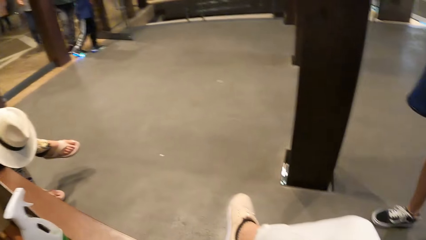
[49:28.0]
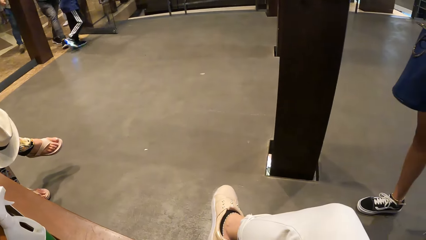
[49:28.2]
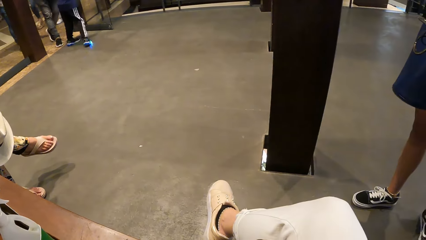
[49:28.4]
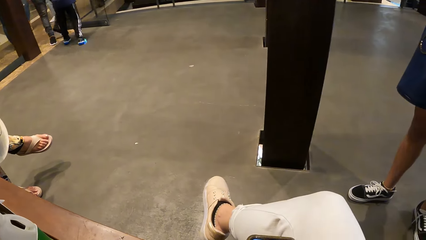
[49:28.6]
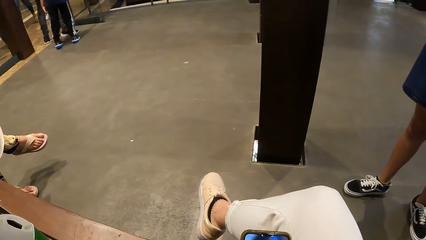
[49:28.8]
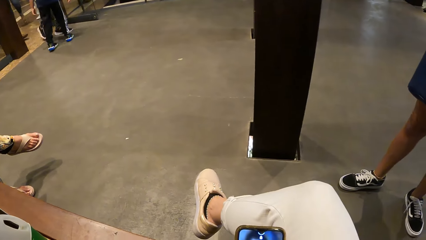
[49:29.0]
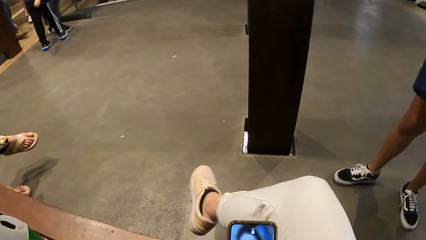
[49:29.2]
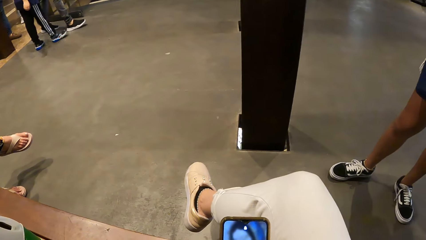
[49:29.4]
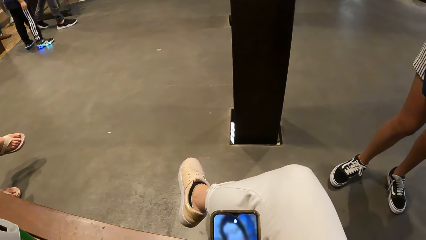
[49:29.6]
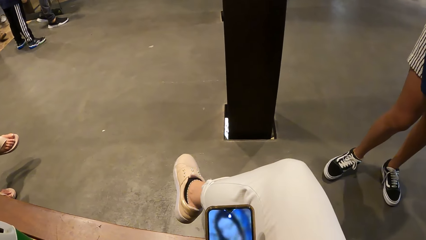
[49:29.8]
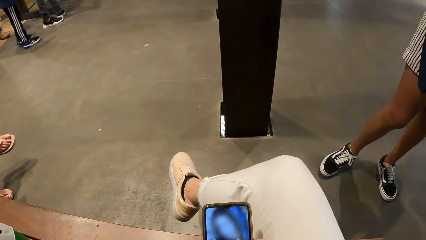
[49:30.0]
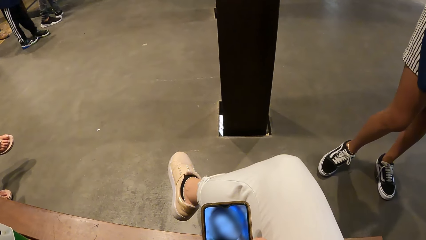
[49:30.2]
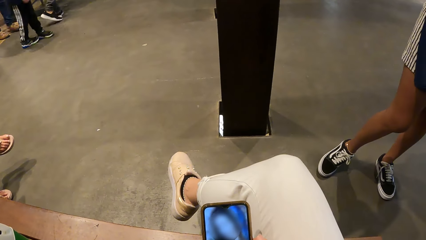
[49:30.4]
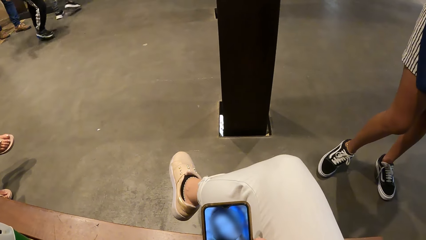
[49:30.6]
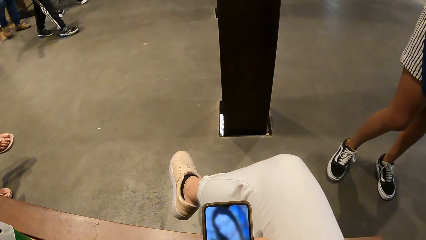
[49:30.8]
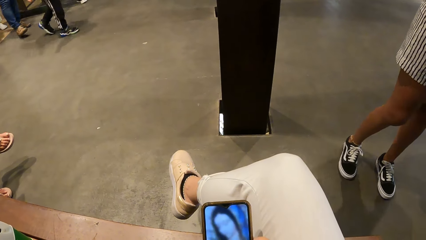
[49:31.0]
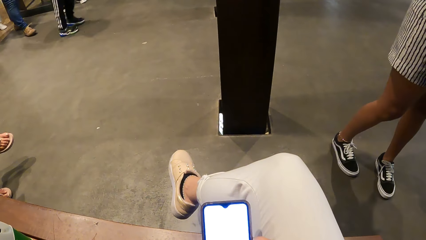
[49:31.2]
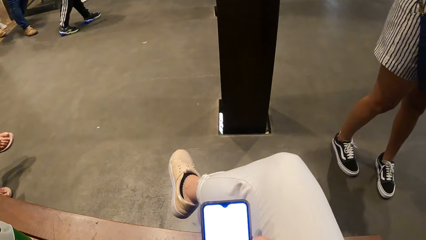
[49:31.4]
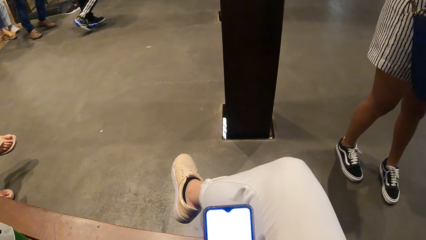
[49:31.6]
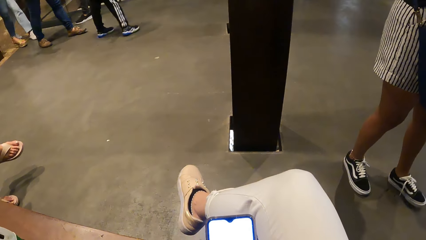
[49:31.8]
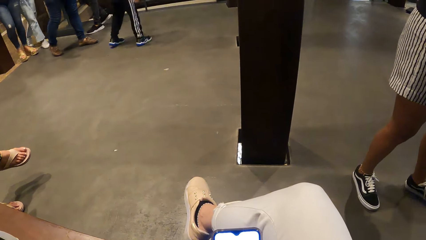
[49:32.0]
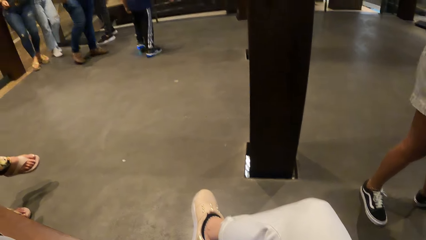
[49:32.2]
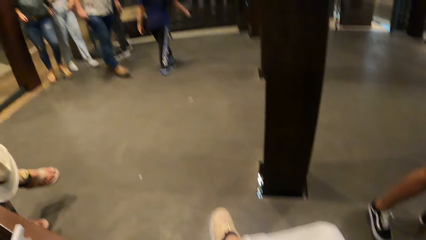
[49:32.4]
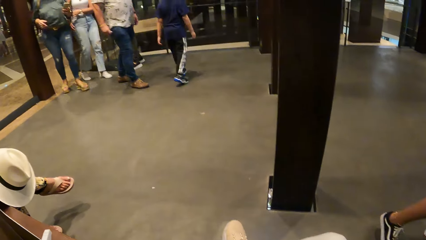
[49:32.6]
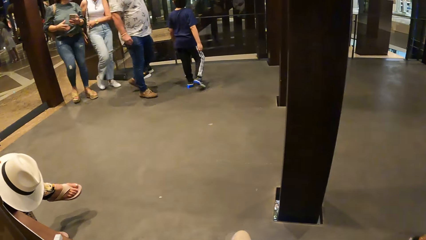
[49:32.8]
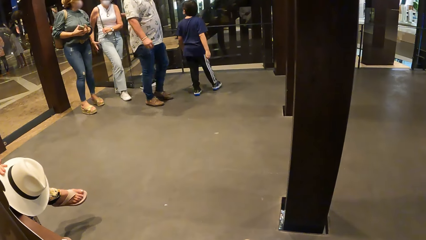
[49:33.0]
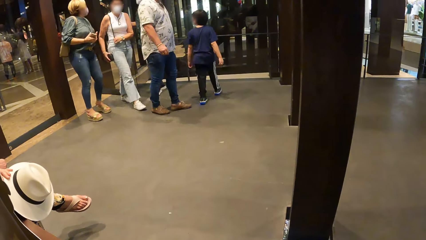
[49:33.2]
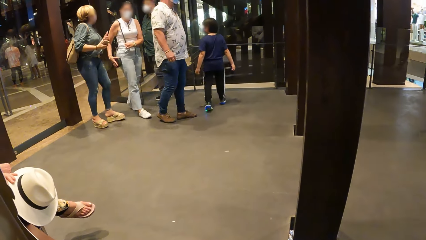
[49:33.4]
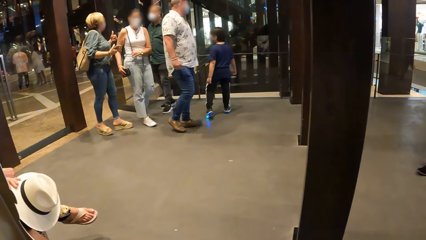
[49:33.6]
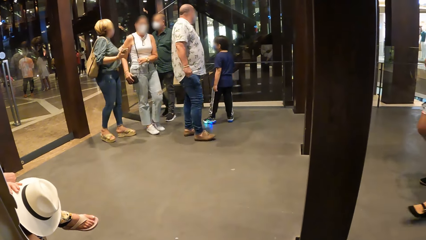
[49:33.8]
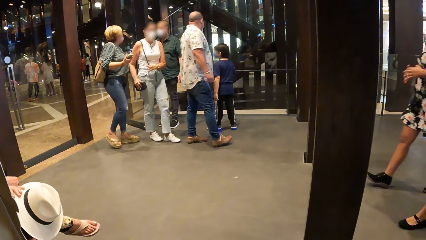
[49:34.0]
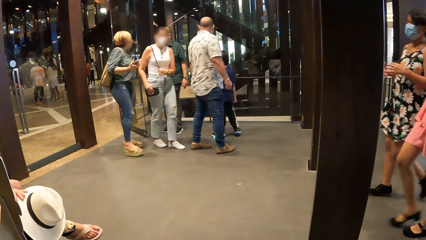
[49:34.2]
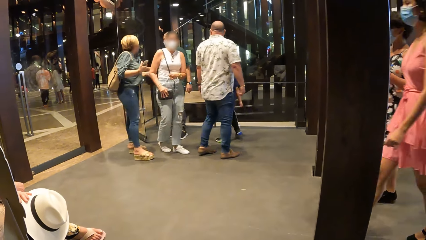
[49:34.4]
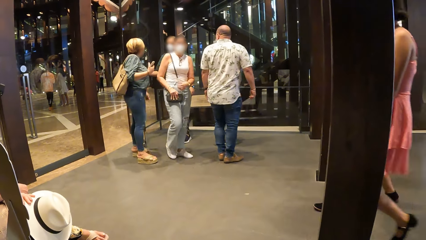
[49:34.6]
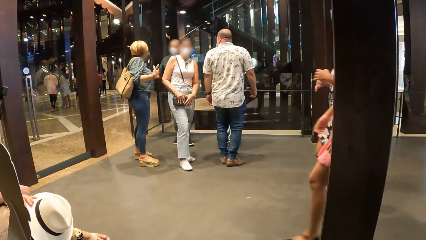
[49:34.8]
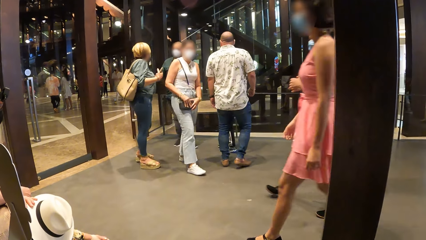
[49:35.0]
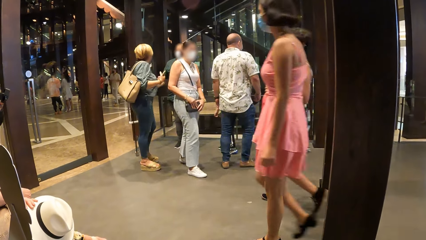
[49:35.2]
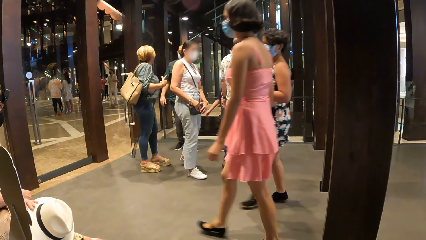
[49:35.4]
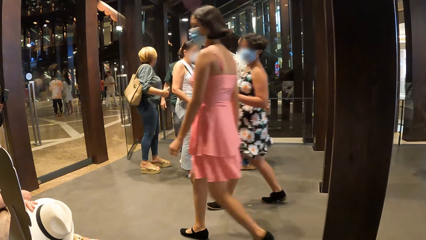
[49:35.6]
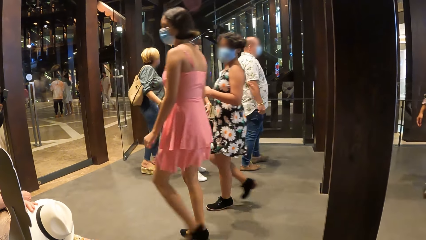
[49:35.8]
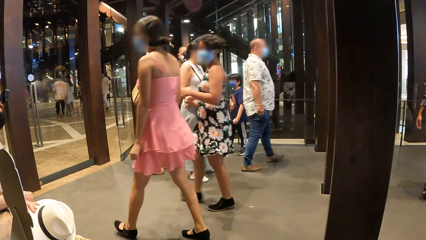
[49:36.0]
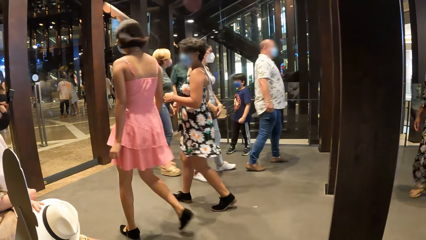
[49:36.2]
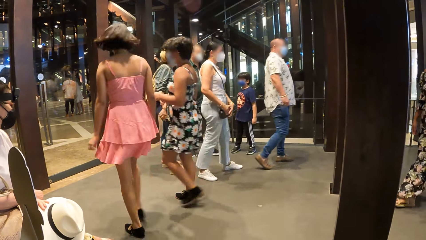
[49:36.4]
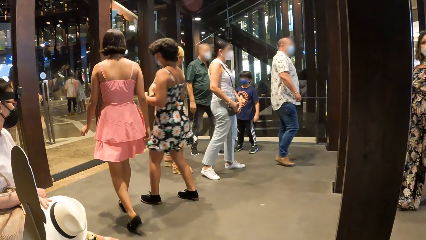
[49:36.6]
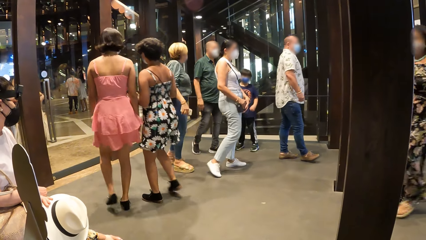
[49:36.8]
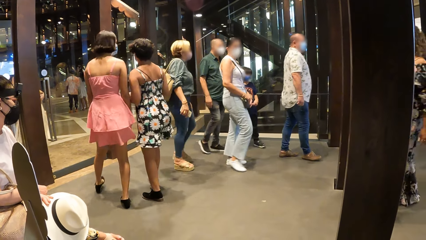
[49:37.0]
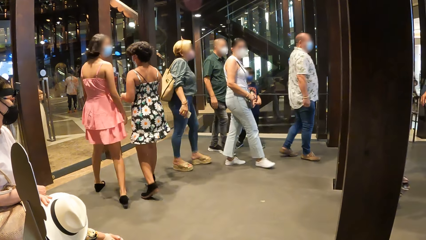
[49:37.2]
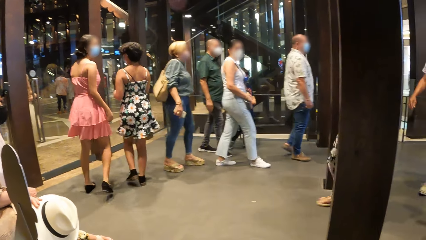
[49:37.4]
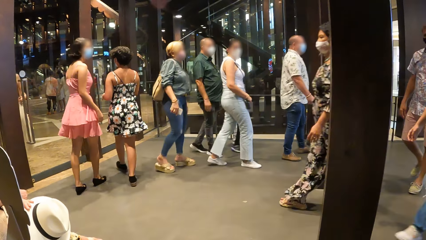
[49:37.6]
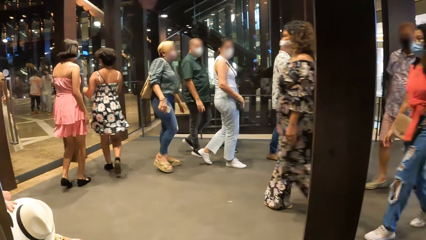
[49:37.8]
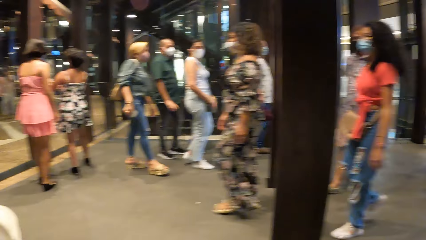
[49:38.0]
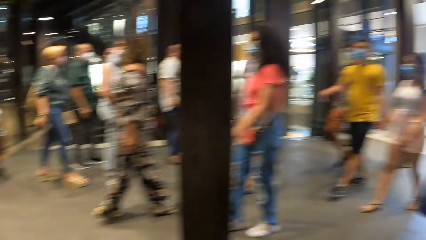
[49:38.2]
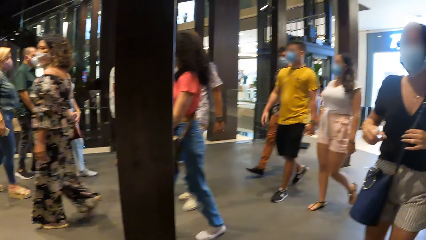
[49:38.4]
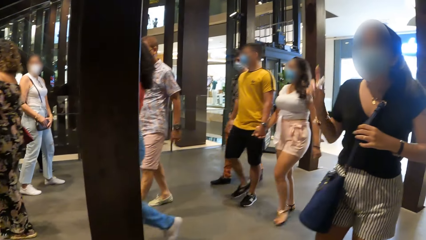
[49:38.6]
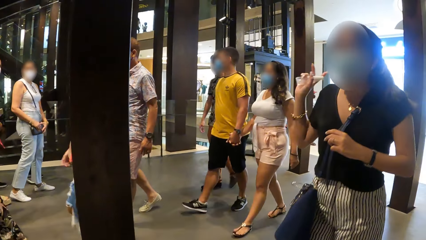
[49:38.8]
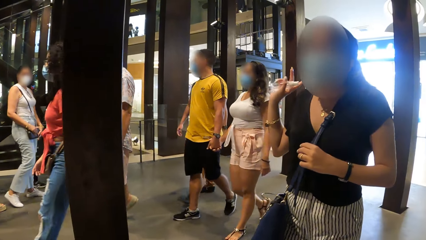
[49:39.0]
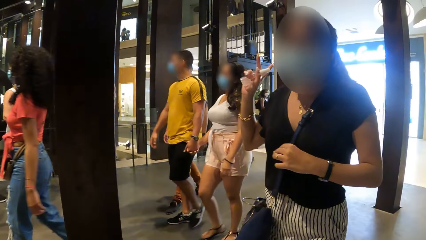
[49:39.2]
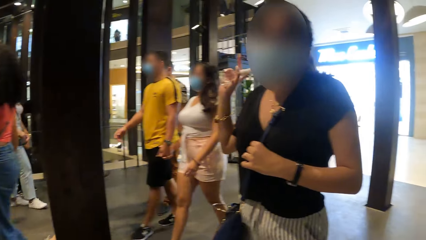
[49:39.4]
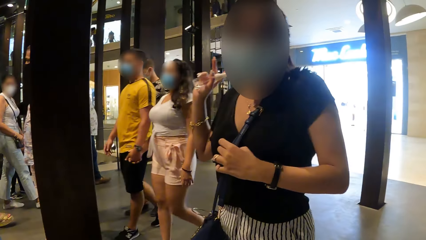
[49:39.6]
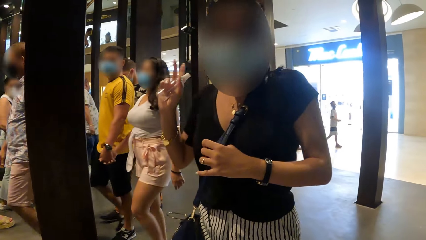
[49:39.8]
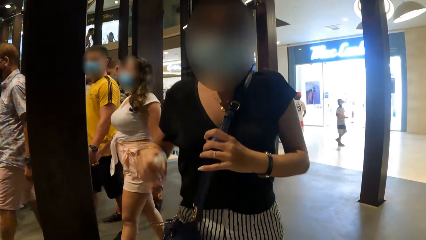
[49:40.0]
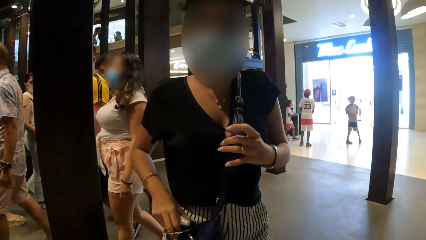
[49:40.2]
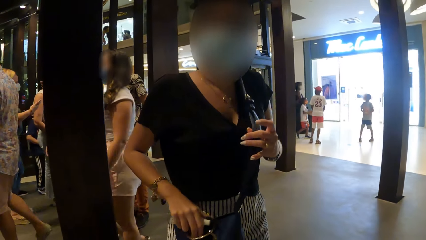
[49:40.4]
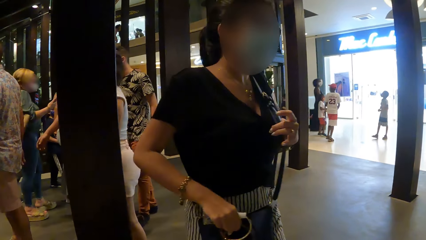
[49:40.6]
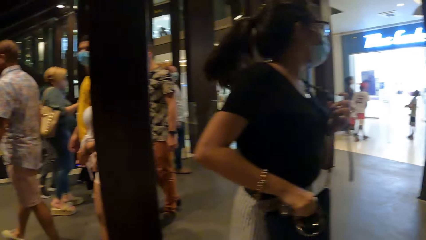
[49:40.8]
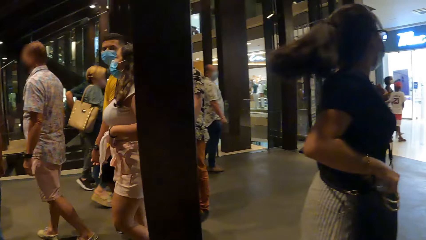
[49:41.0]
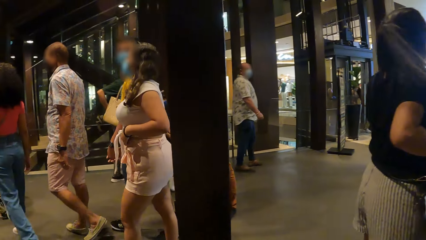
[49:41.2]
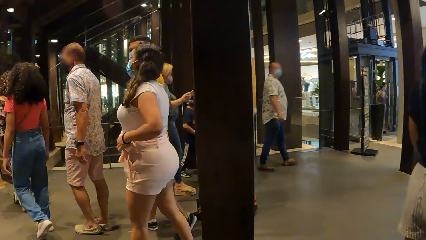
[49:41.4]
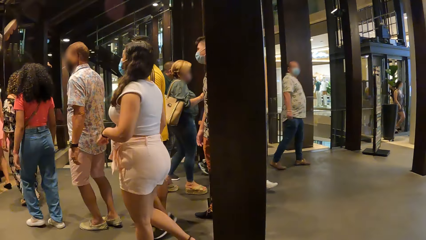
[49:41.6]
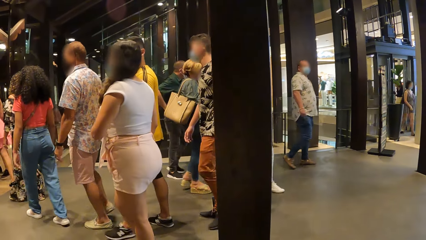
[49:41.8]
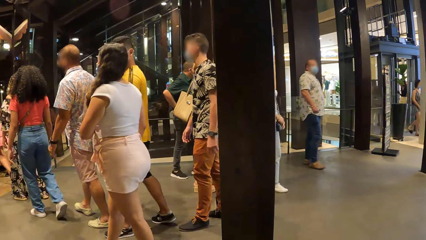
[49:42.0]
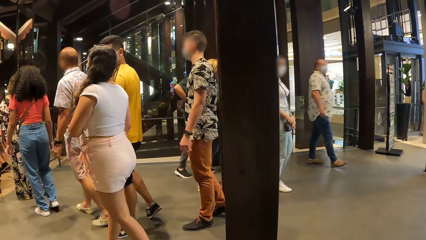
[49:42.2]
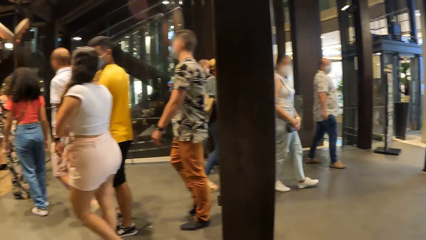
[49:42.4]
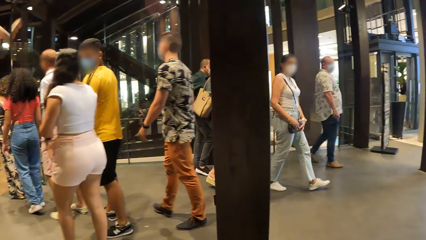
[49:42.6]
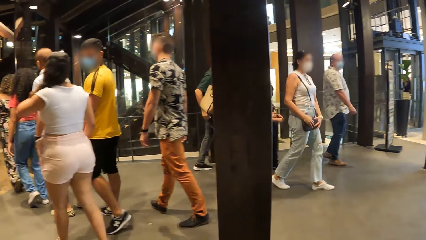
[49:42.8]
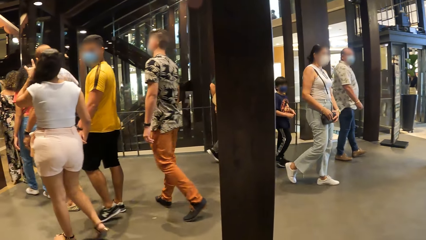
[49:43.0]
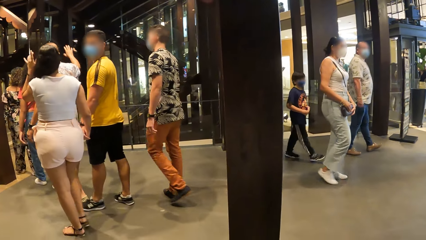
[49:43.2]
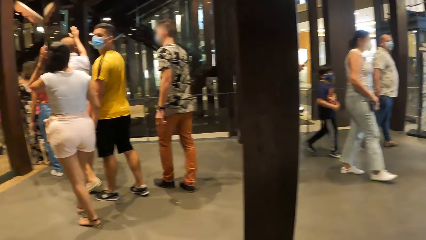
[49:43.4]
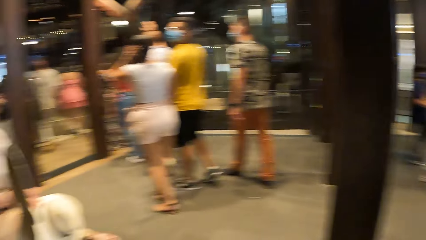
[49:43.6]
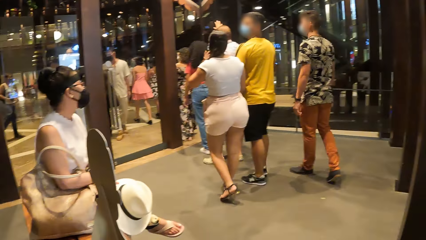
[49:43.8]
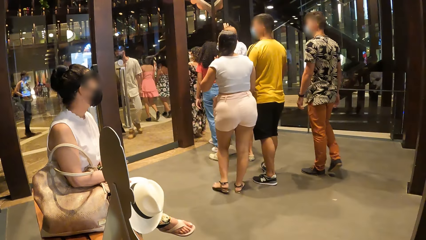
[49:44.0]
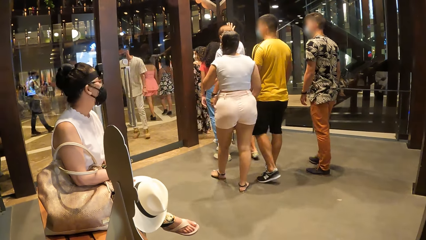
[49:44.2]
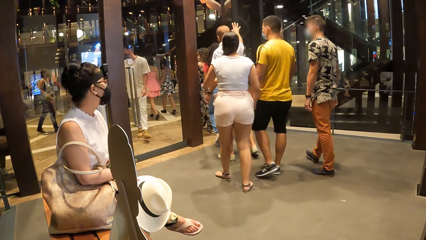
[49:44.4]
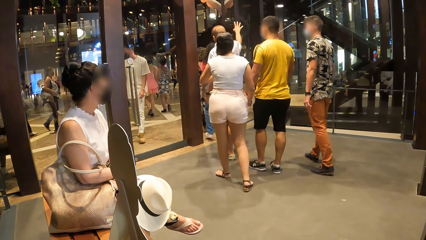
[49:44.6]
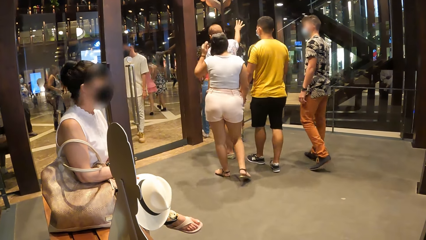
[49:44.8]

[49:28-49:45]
The camera wearer looks around. They use the phone. They look around. A lady talks to the camera wearer. The camera wearer looks around.
